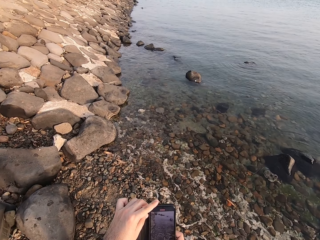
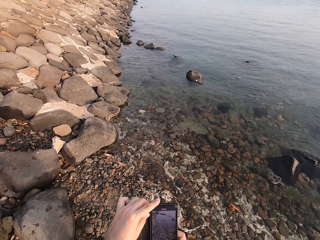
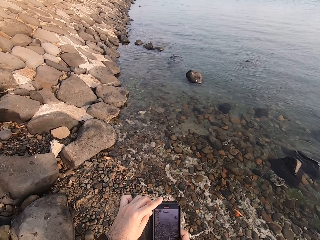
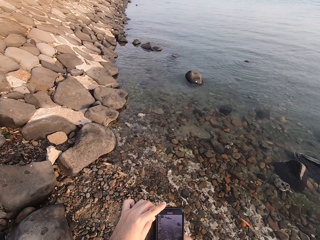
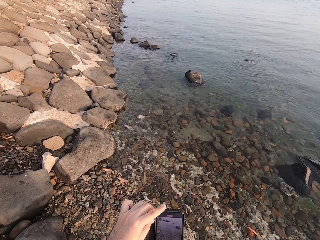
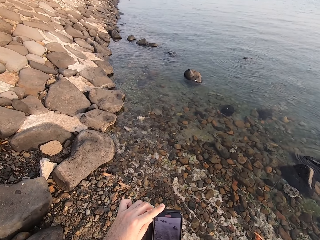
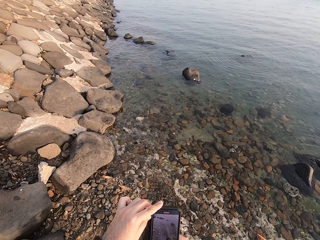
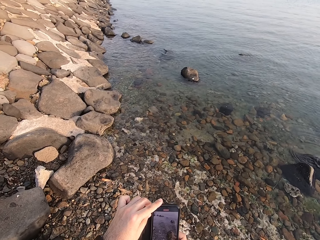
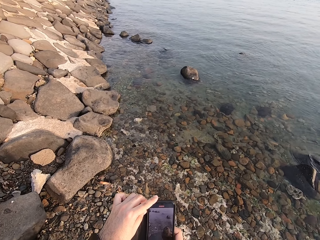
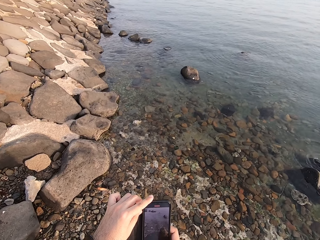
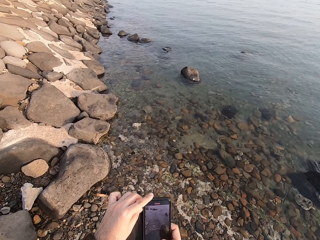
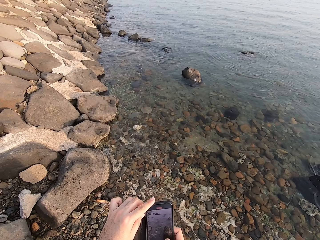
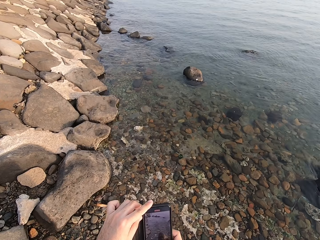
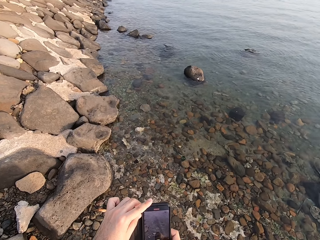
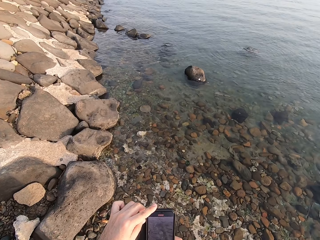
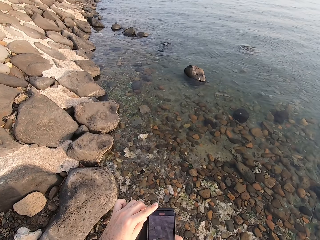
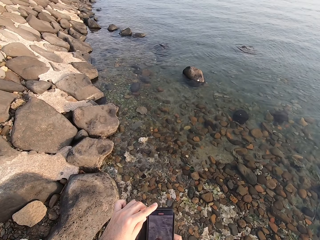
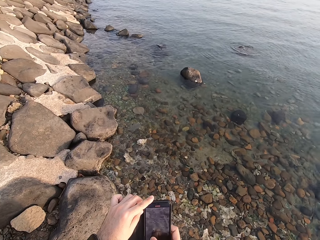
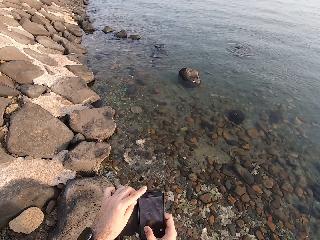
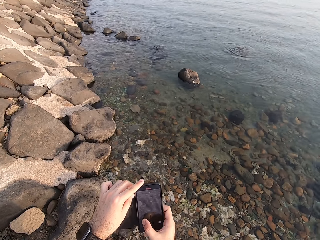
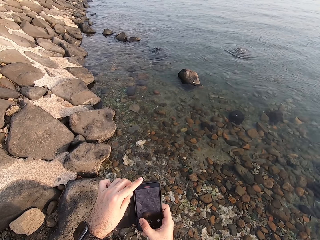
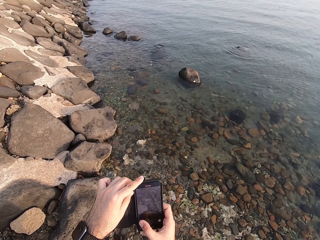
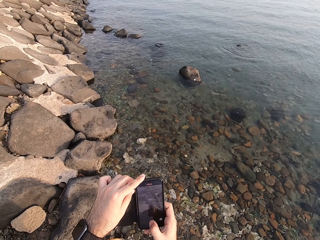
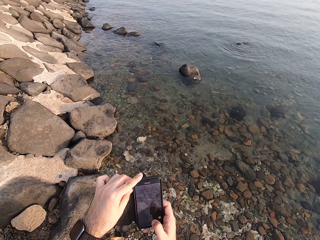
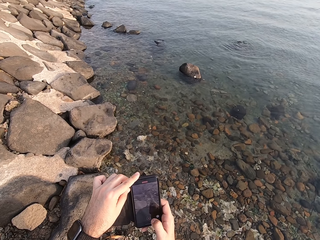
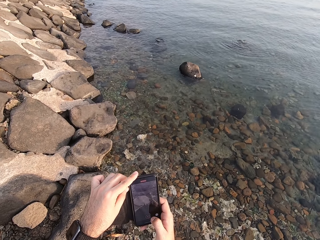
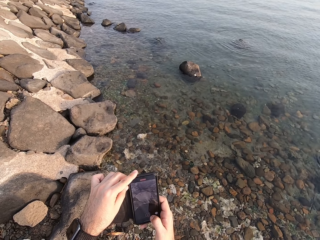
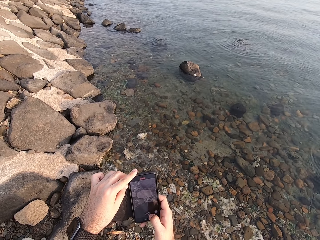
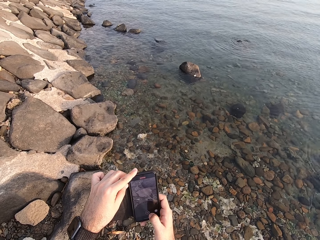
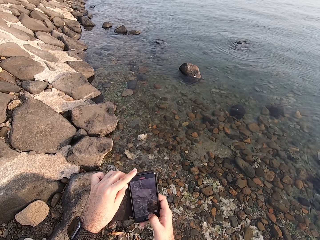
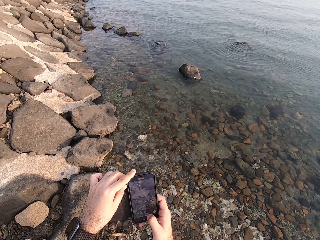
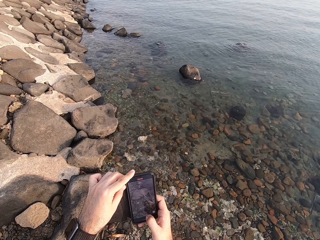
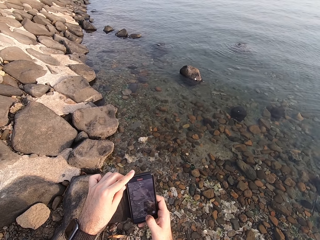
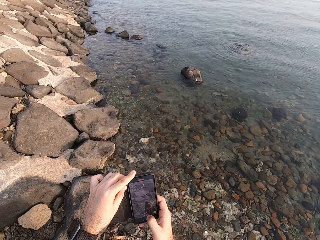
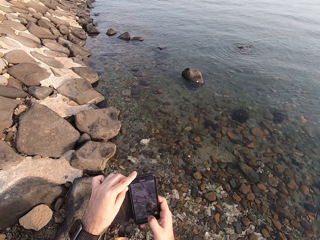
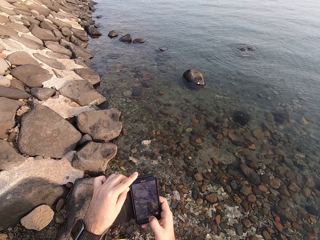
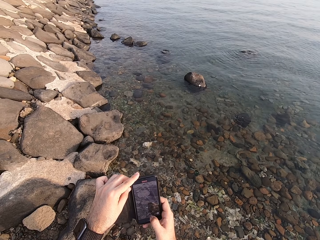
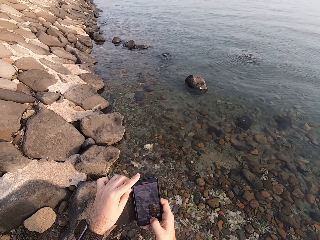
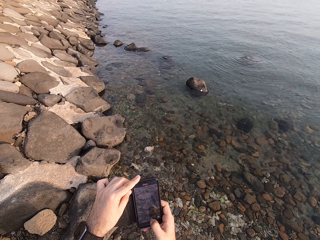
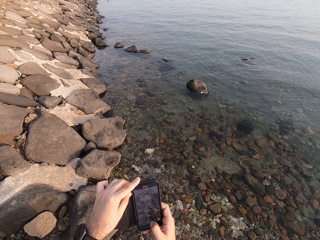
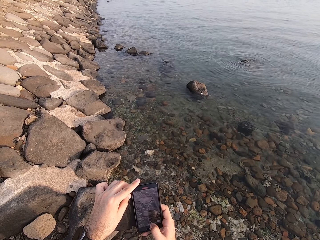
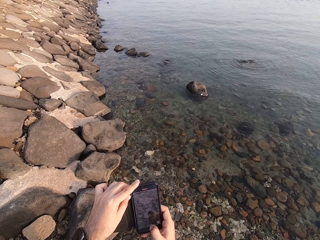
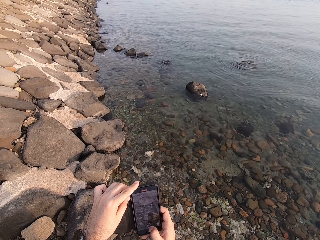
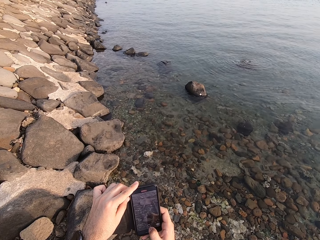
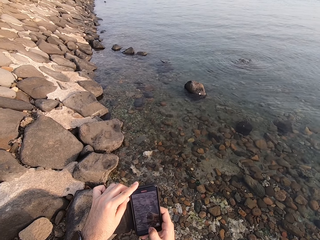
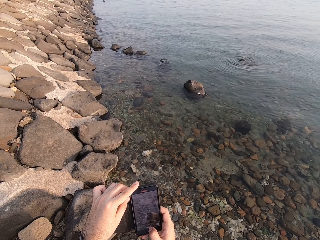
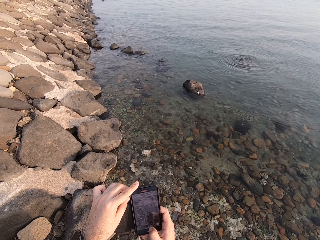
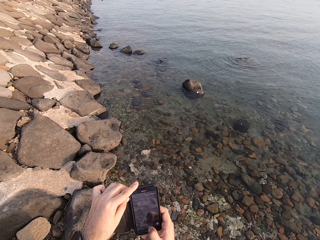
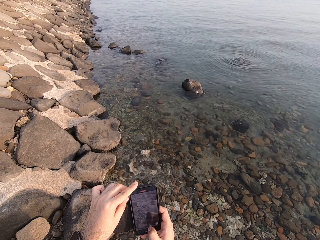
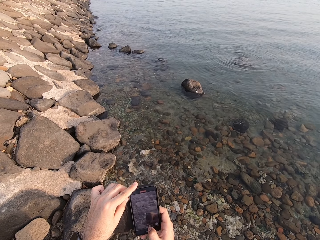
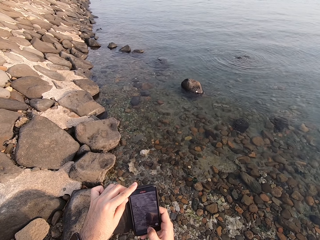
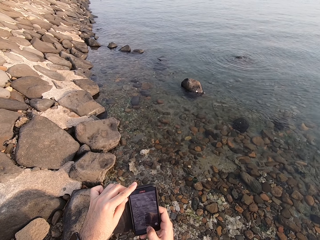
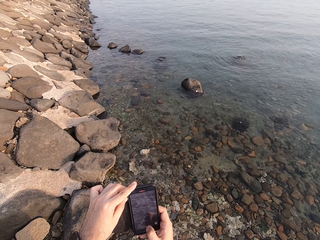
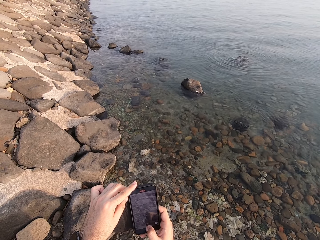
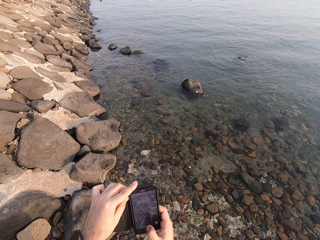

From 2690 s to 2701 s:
The camera wearer walks around.

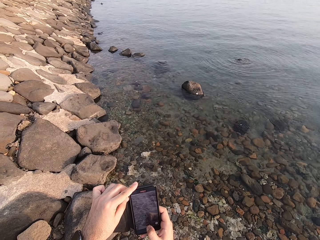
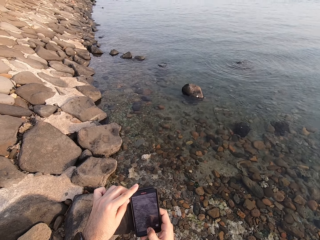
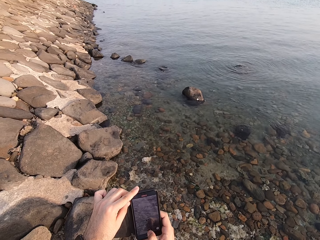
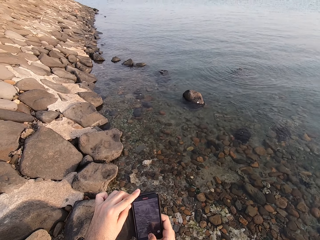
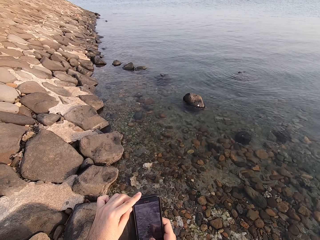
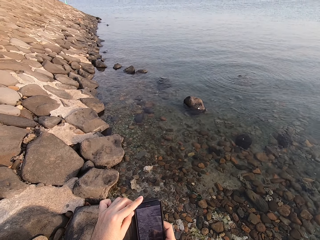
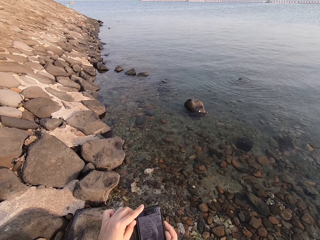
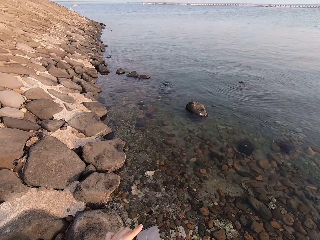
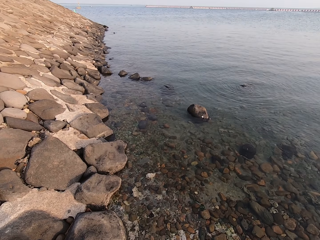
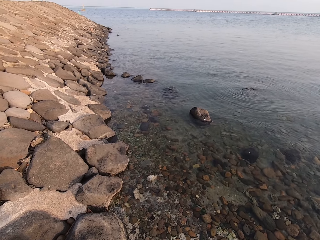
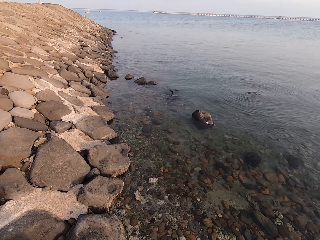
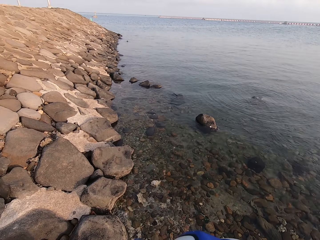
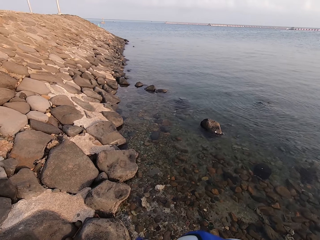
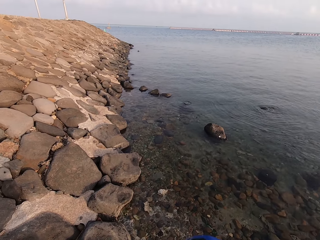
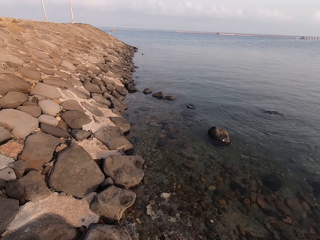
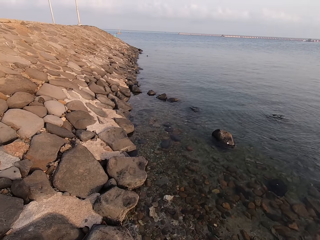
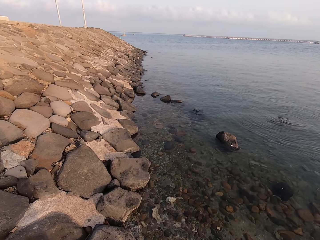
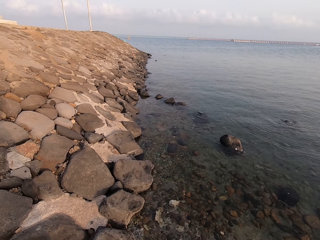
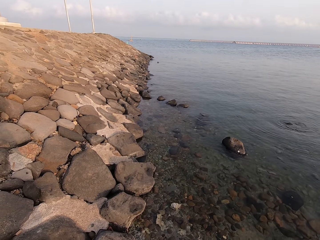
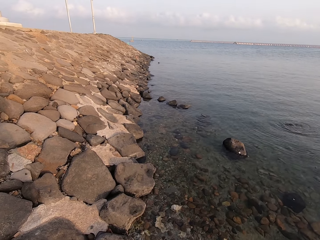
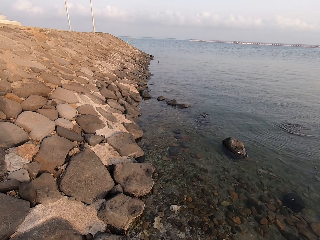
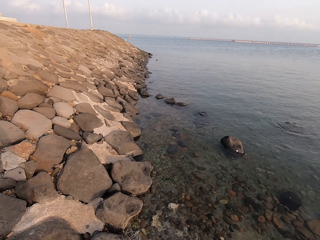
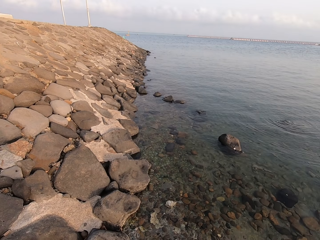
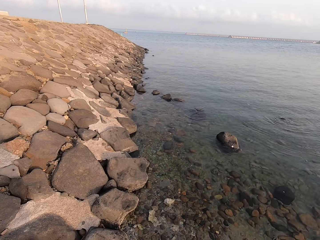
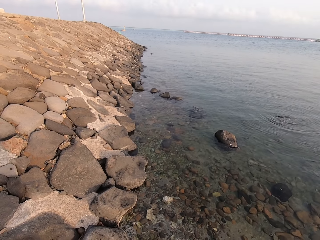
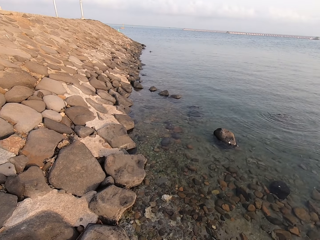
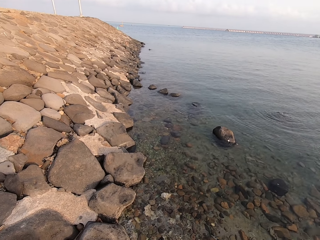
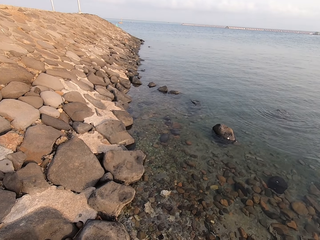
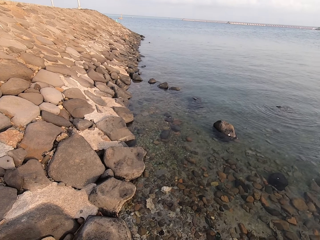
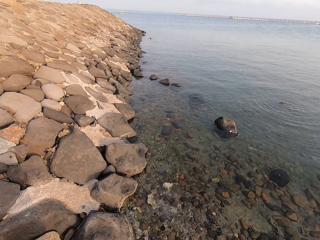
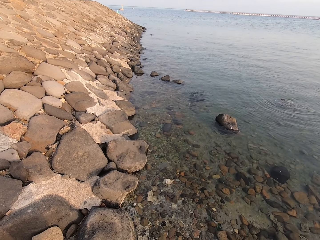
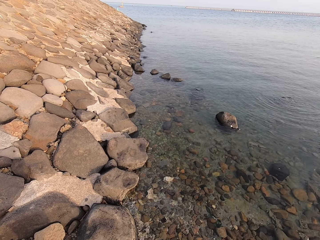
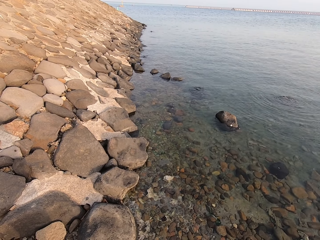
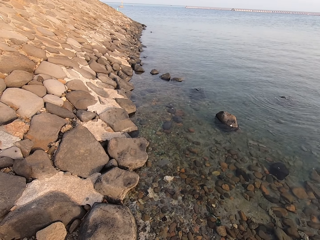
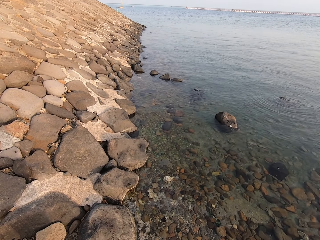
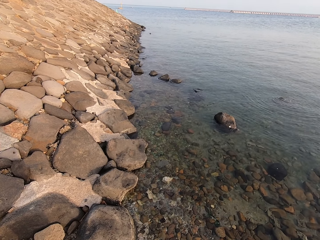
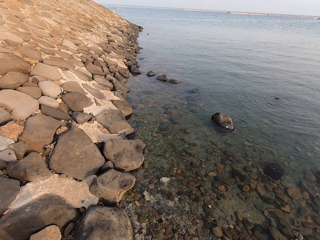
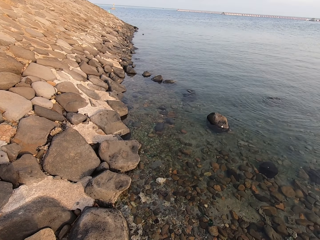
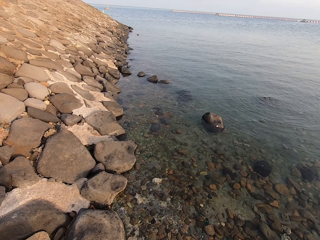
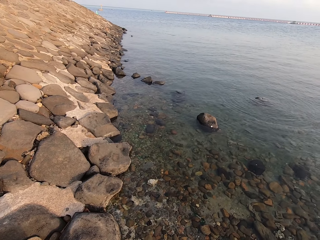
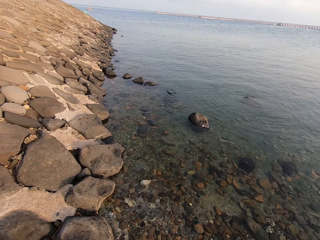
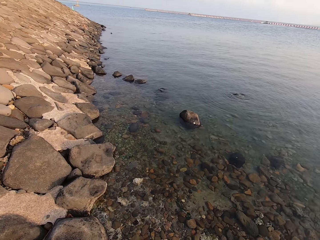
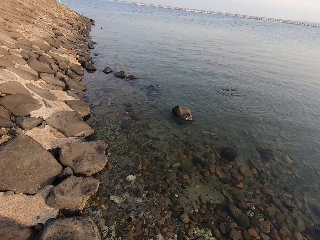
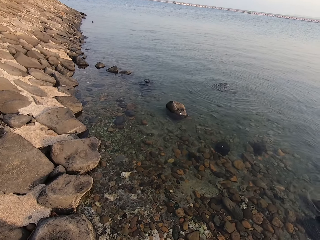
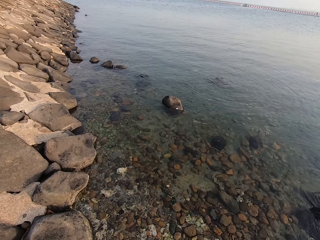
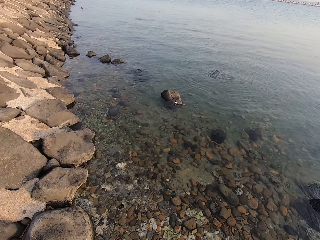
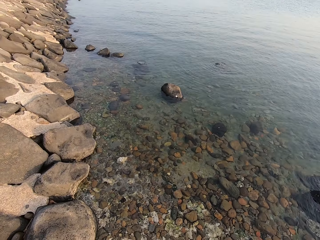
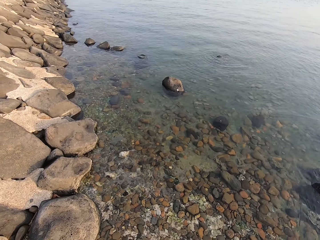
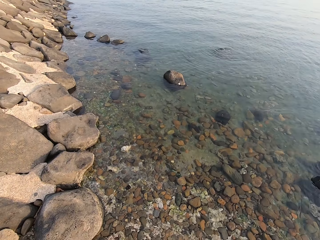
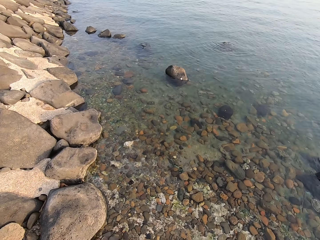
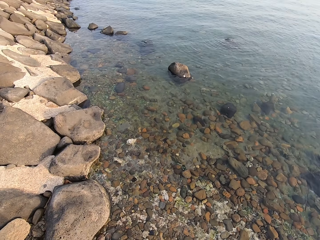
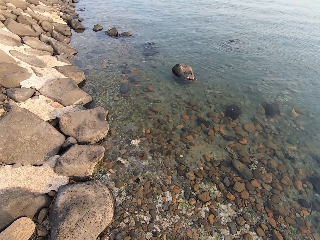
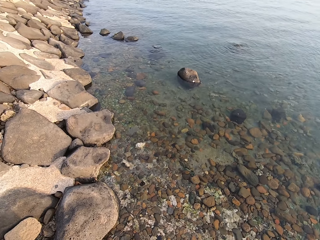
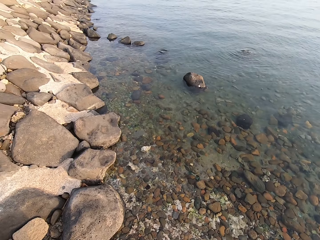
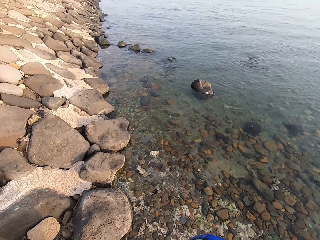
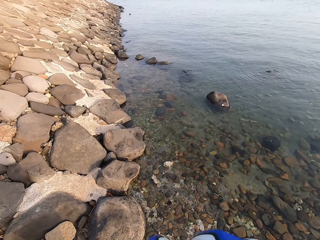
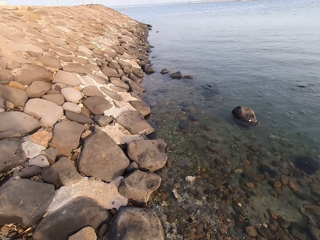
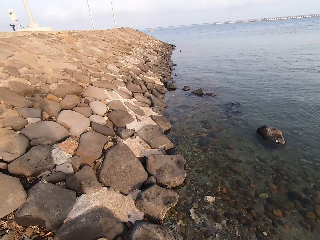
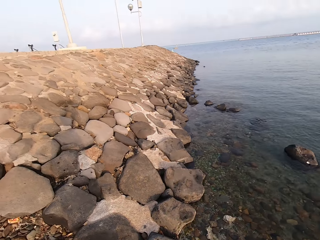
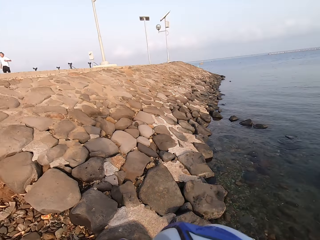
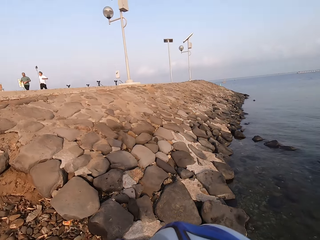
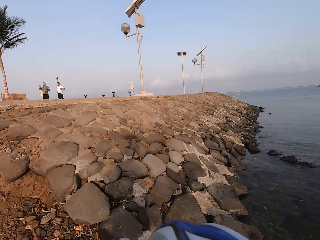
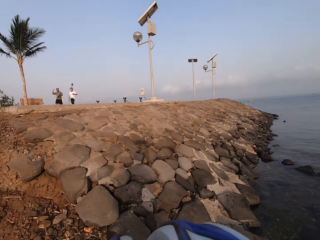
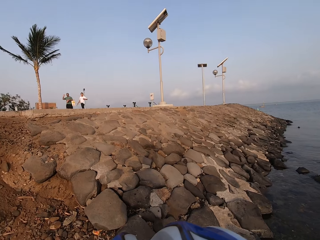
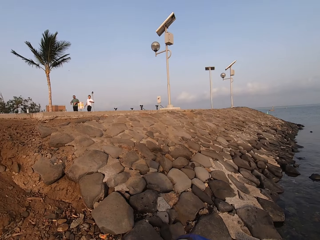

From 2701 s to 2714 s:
The camera wearer puts down their phone. They look into the ocean. They look around.
